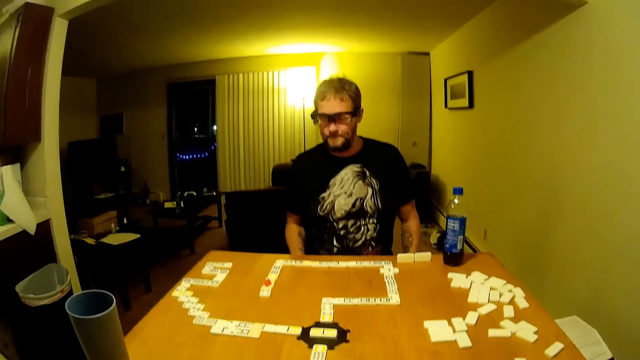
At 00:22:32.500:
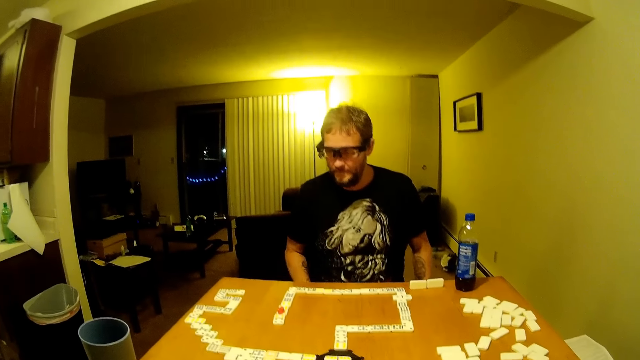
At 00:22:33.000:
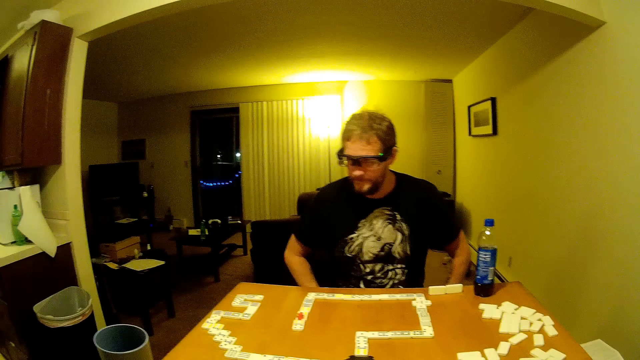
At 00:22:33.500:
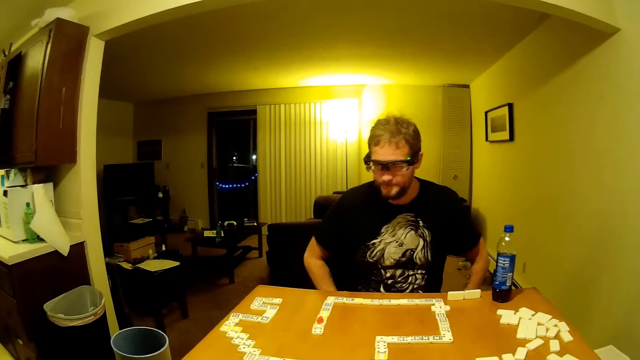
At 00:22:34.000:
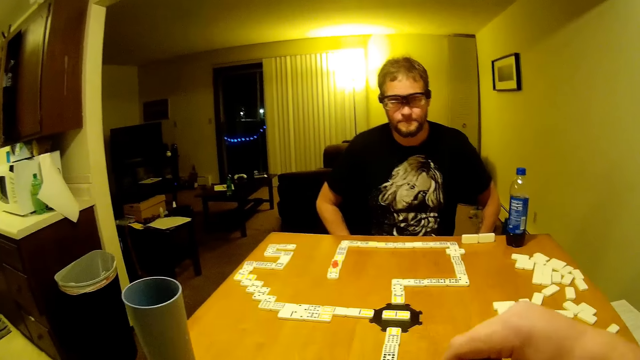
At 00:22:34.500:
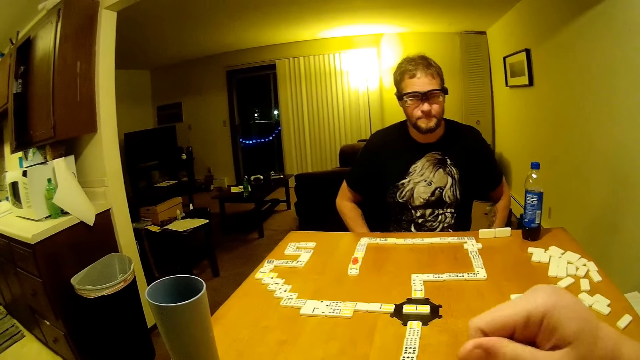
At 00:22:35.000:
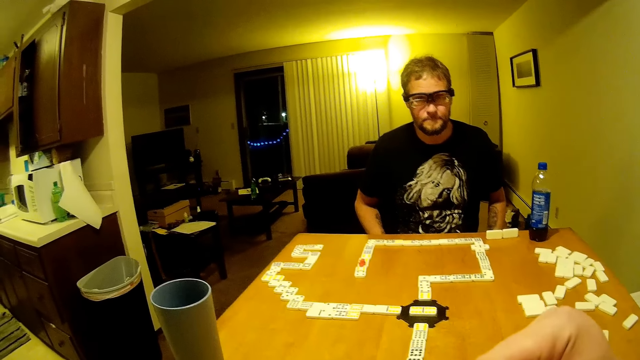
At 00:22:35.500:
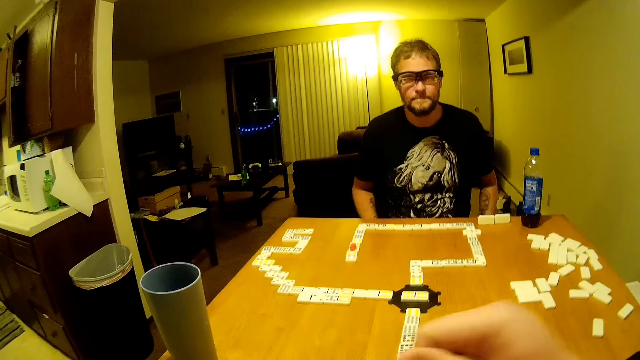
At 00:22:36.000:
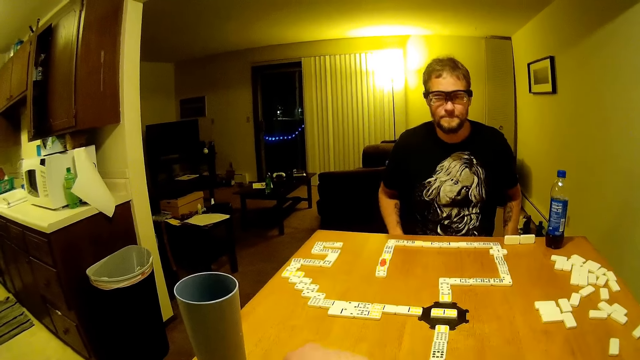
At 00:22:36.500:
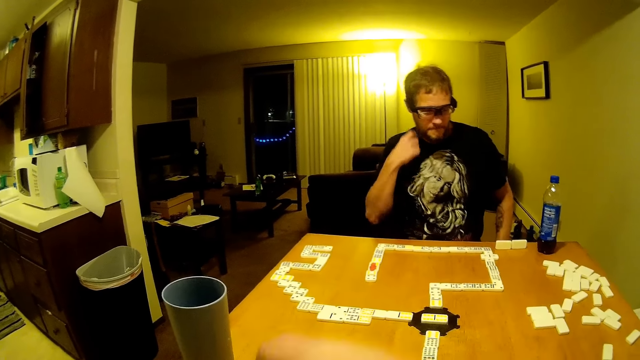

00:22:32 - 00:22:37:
The camera wearer looks around. He moves his hand. A man moves his hand.

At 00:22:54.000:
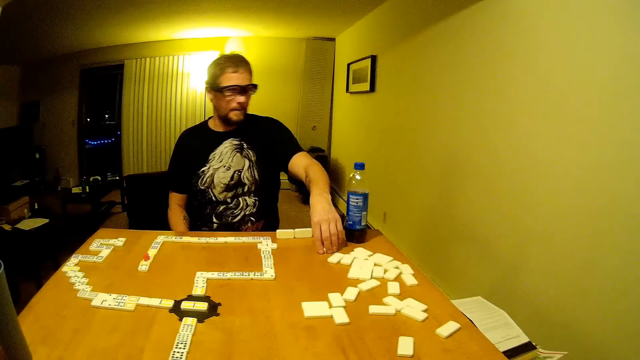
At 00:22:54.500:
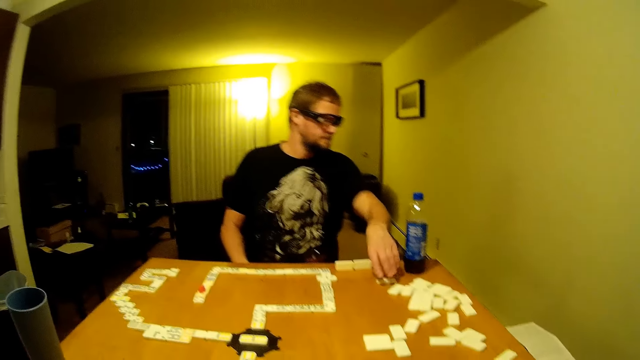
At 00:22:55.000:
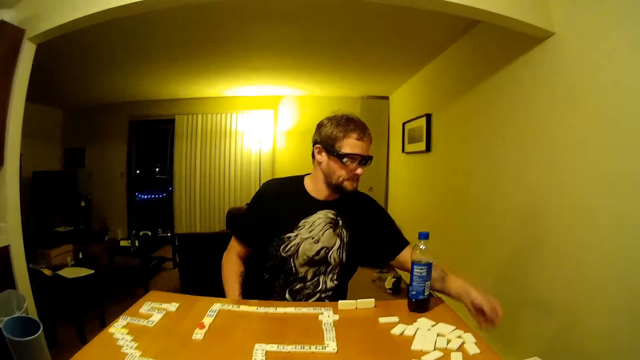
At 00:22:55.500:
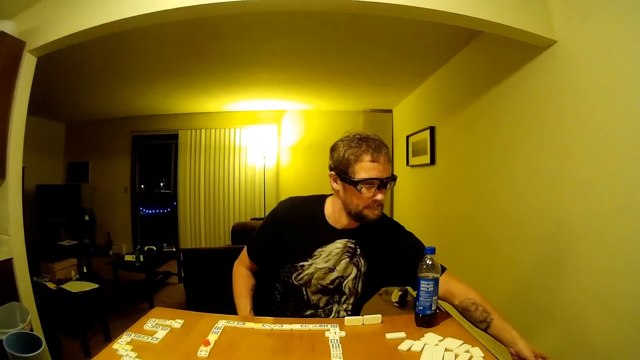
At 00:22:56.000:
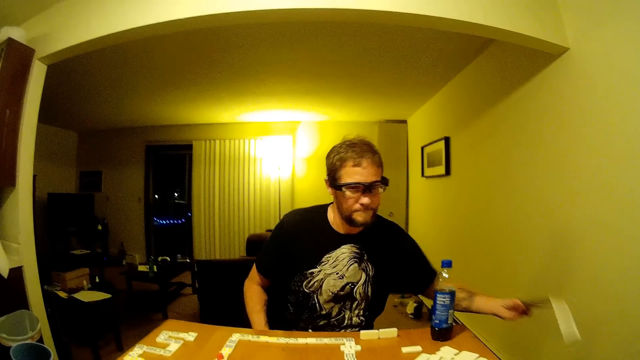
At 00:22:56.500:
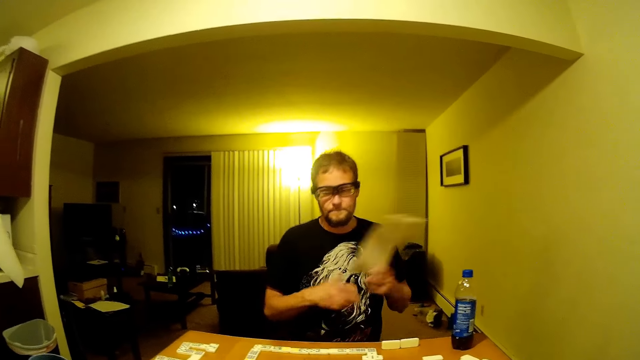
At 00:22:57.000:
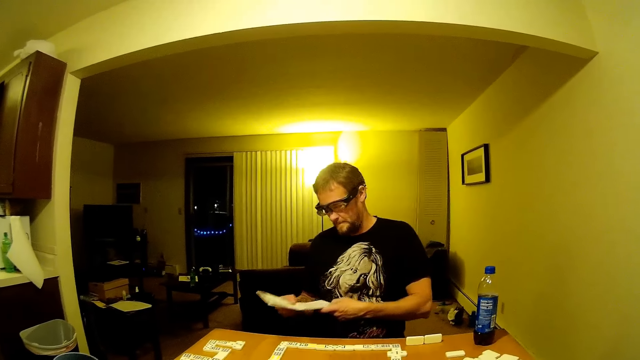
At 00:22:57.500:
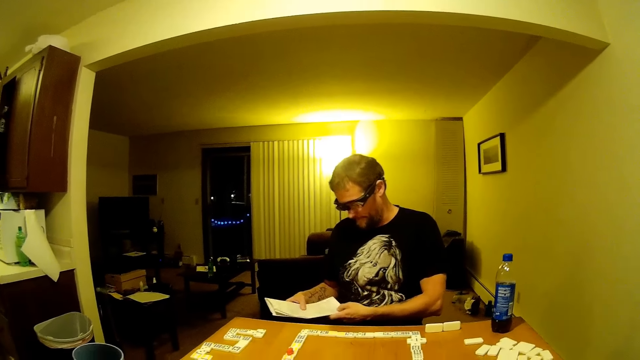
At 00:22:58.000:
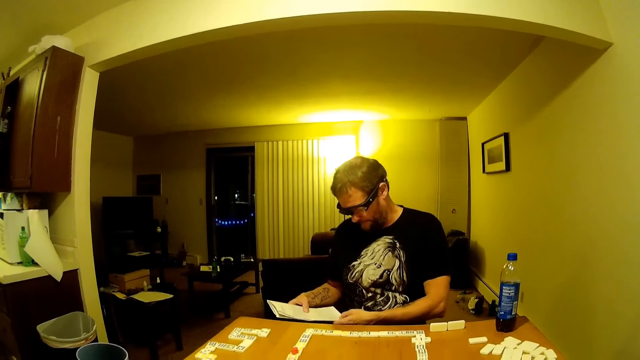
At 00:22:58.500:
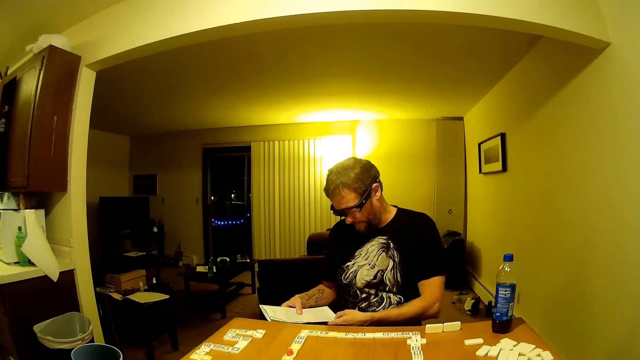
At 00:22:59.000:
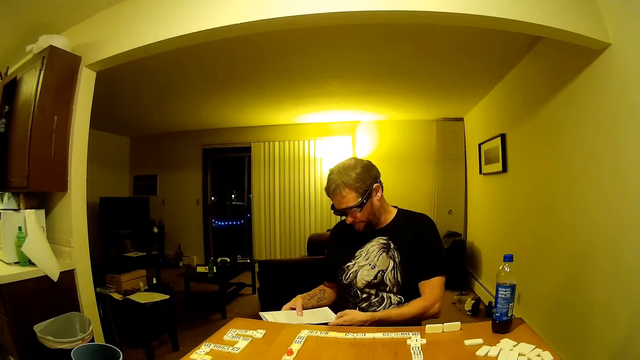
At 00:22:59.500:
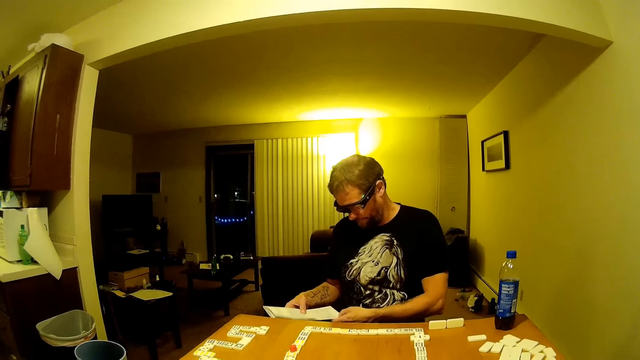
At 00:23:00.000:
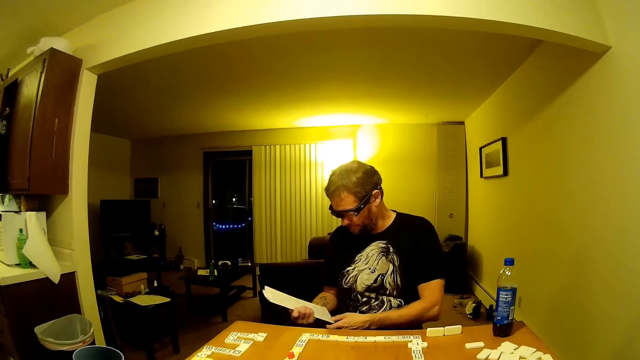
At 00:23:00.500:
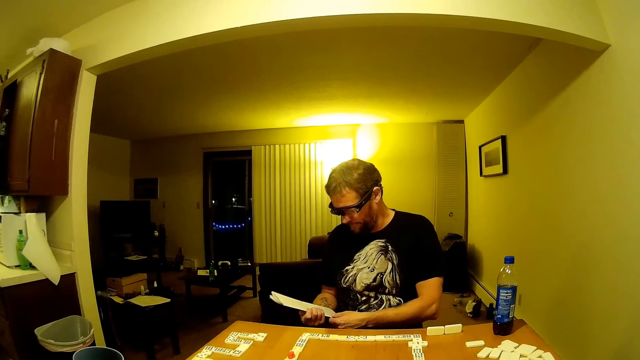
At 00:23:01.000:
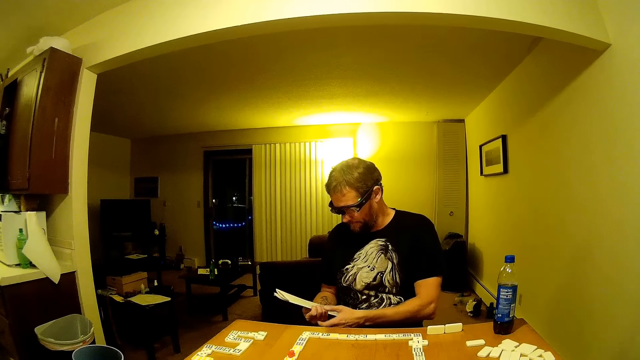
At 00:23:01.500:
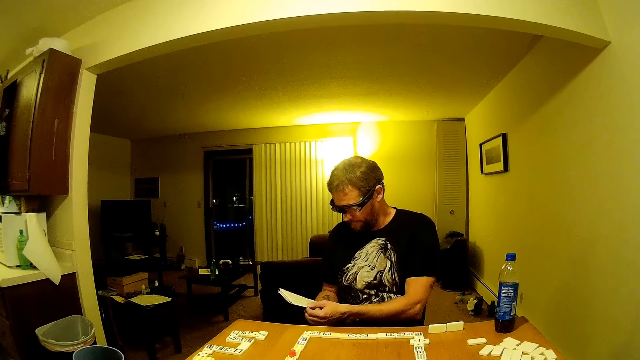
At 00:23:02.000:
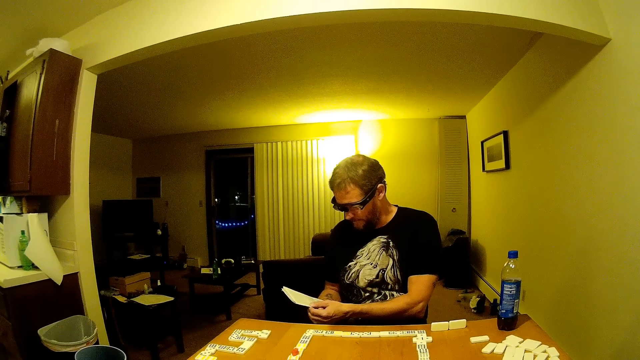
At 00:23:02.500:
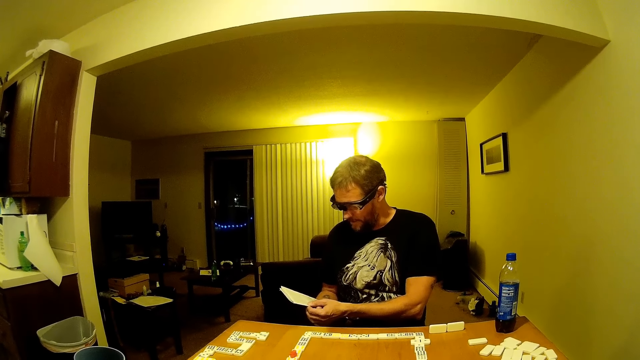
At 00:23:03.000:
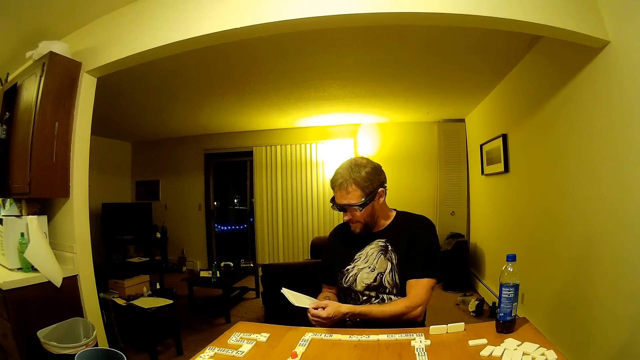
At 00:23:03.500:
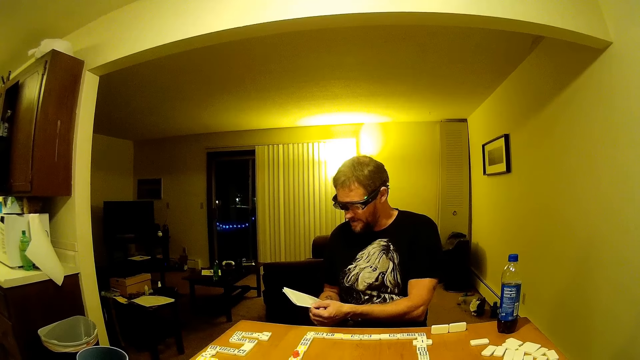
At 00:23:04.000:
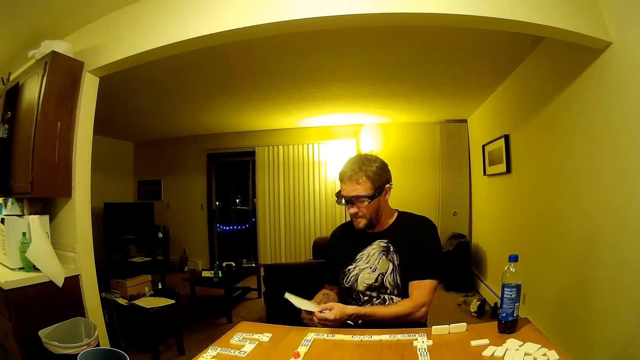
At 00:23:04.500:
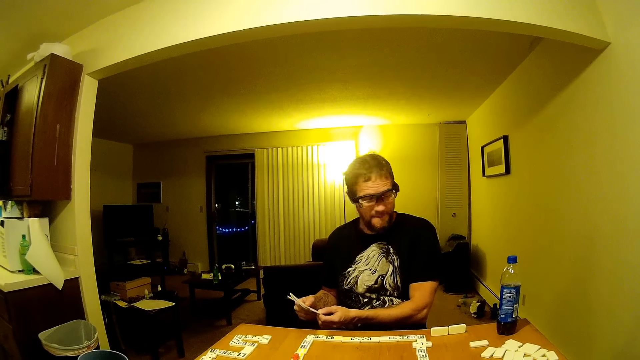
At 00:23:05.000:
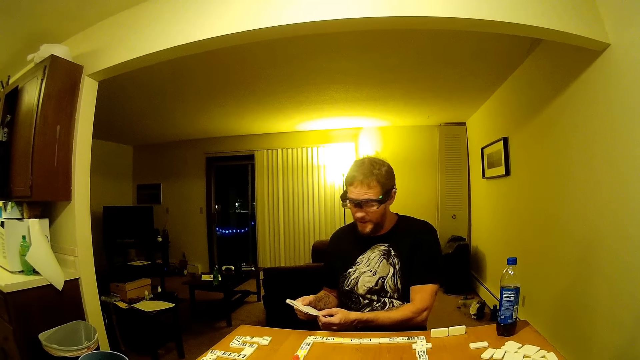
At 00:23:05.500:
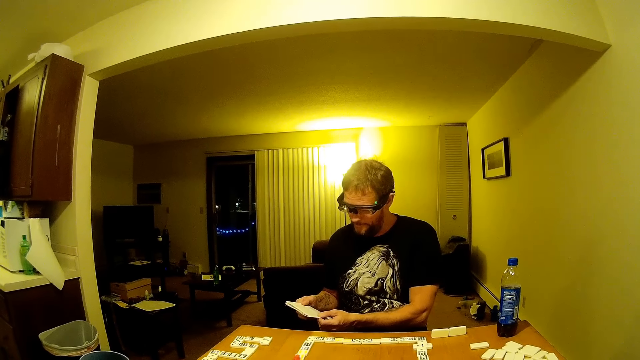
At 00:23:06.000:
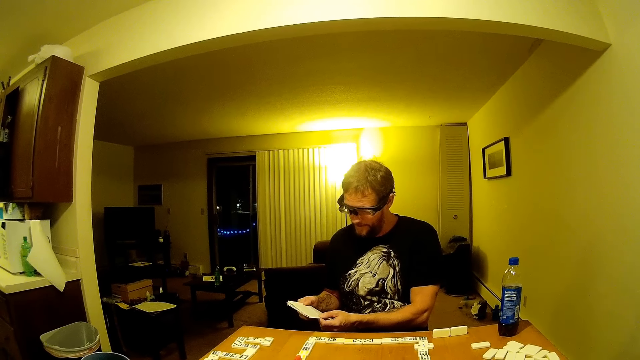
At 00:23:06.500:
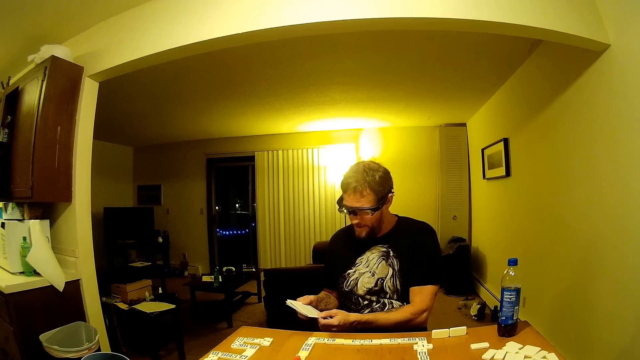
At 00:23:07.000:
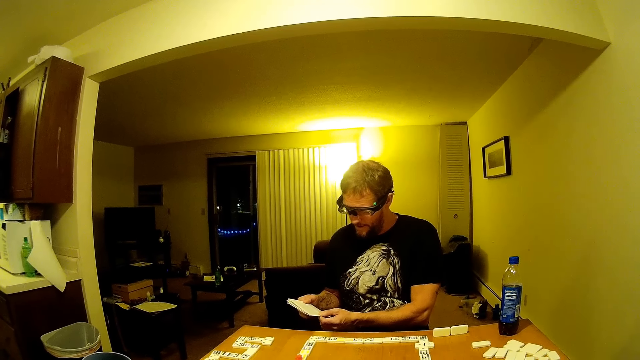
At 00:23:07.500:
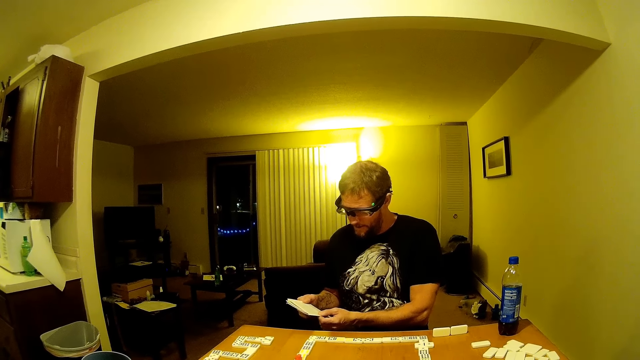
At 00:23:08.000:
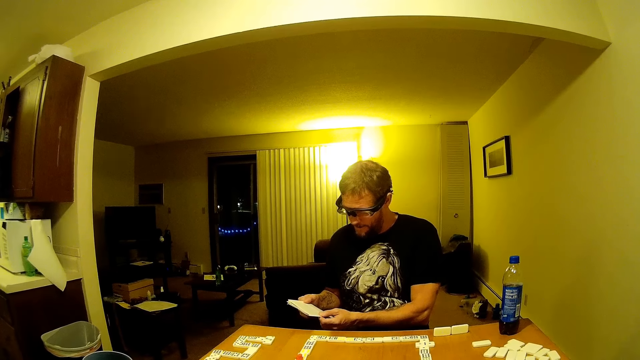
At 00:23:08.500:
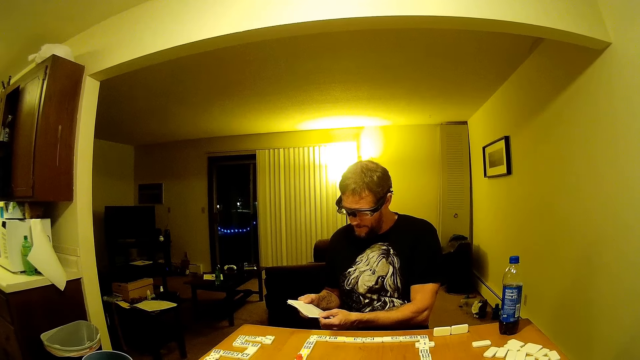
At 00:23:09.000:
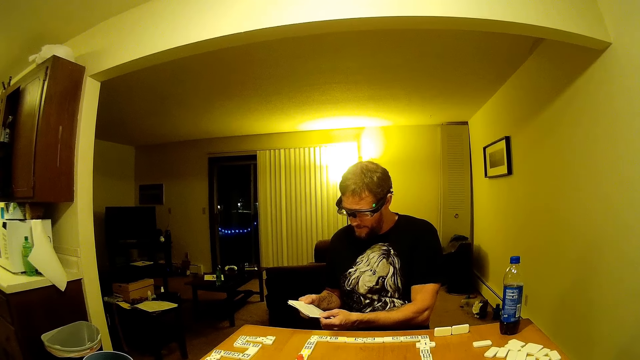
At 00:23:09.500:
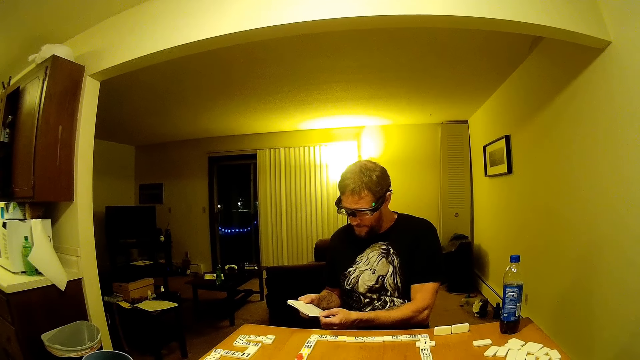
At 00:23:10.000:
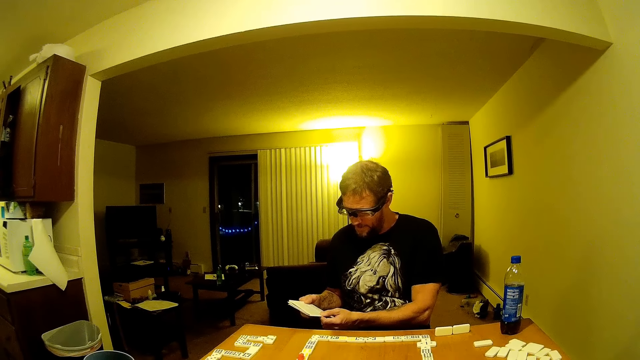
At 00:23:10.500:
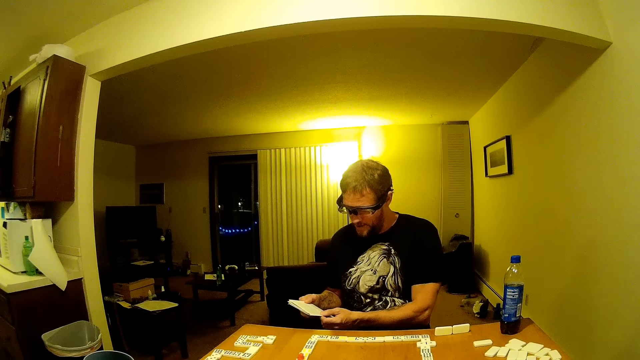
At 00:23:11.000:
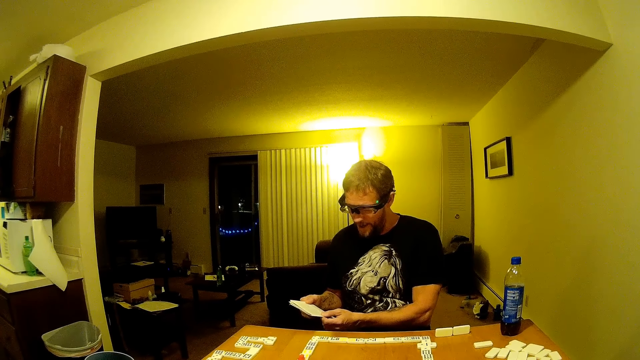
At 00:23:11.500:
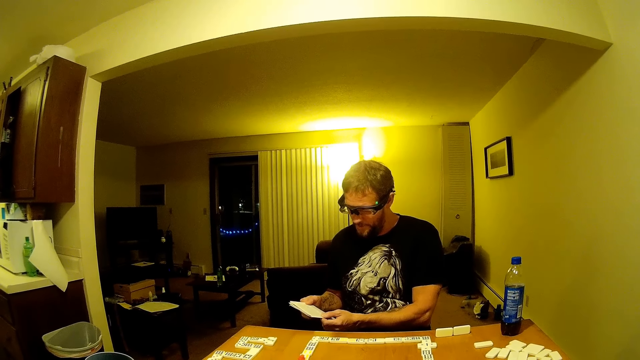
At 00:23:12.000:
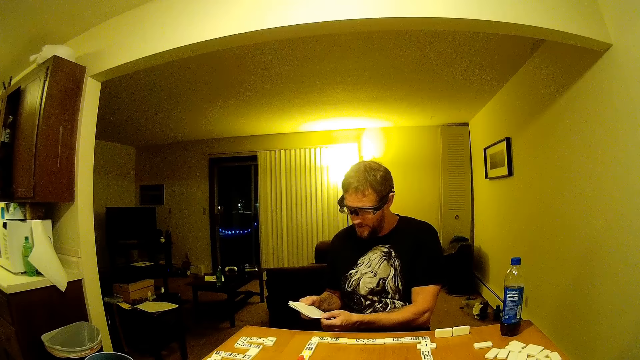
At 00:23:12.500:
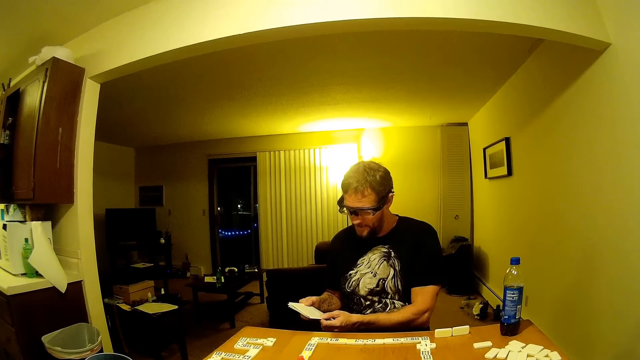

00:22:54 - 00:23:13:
A man picks a paper. The camera wearer talks. The man flips the paper, reads the paper and talks. The man talks again.
